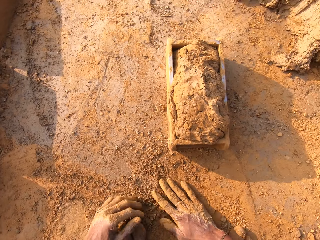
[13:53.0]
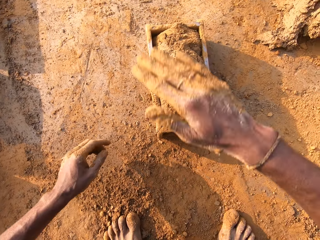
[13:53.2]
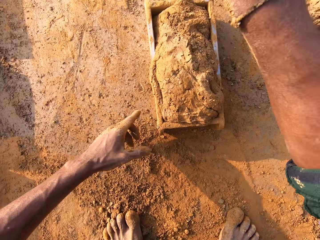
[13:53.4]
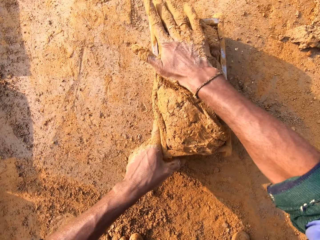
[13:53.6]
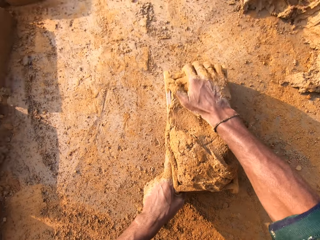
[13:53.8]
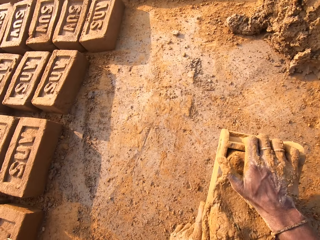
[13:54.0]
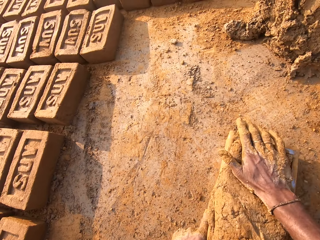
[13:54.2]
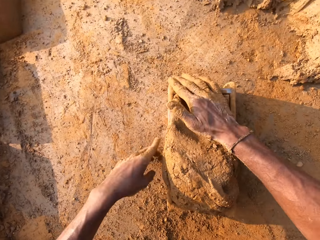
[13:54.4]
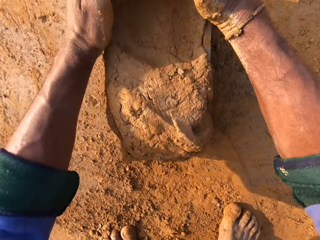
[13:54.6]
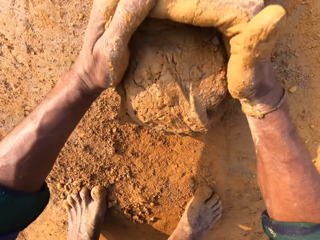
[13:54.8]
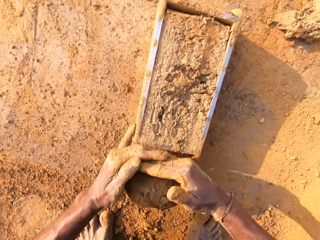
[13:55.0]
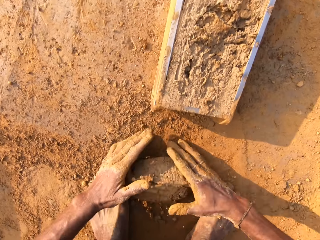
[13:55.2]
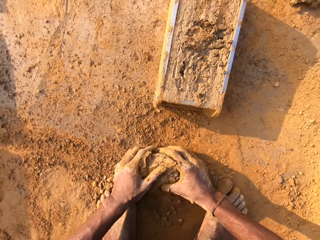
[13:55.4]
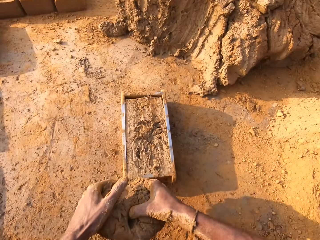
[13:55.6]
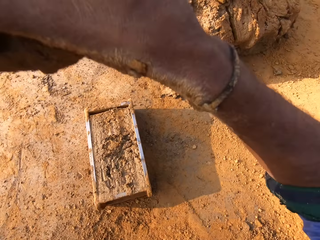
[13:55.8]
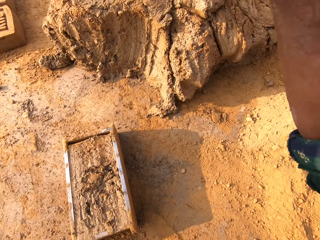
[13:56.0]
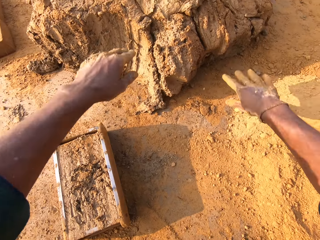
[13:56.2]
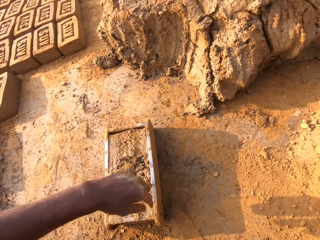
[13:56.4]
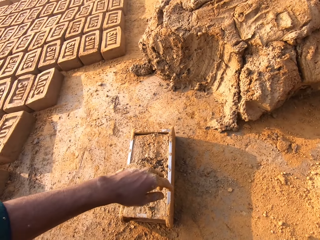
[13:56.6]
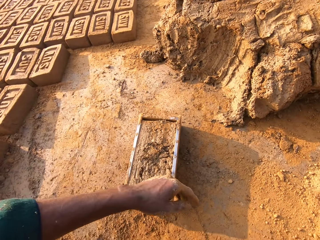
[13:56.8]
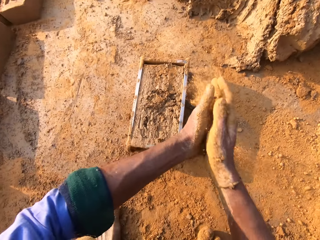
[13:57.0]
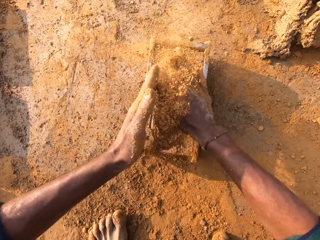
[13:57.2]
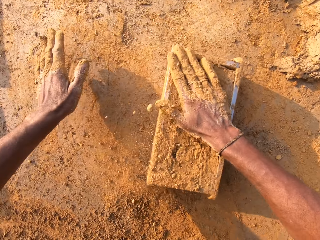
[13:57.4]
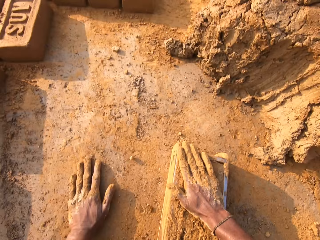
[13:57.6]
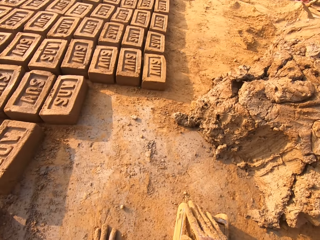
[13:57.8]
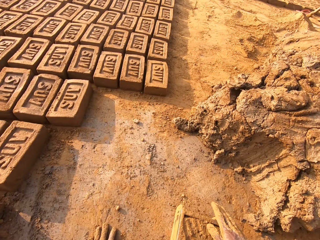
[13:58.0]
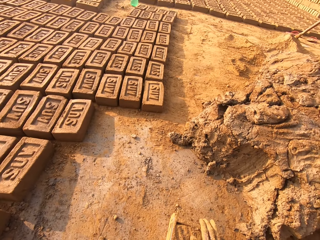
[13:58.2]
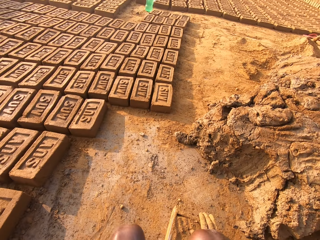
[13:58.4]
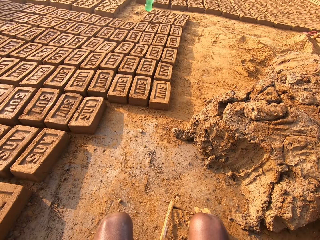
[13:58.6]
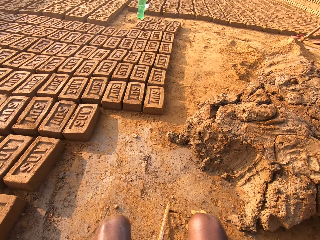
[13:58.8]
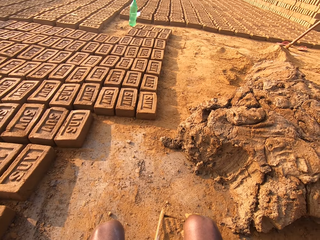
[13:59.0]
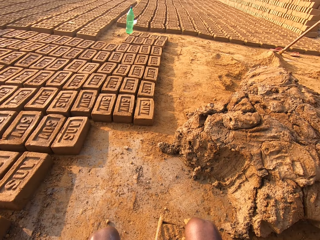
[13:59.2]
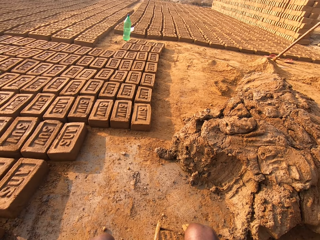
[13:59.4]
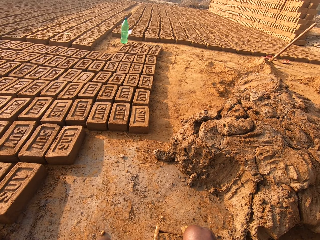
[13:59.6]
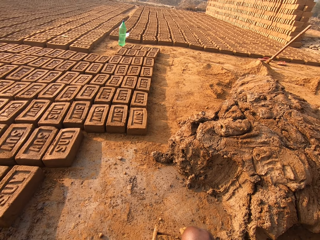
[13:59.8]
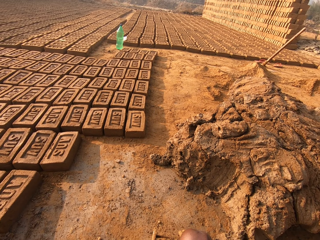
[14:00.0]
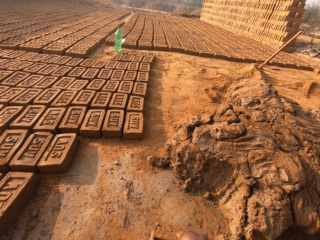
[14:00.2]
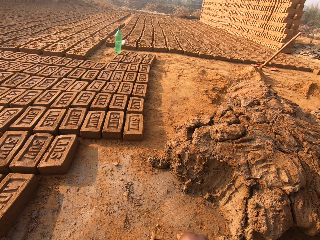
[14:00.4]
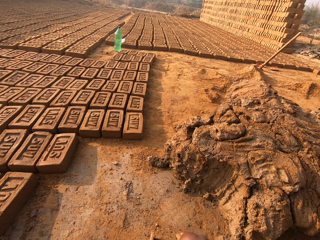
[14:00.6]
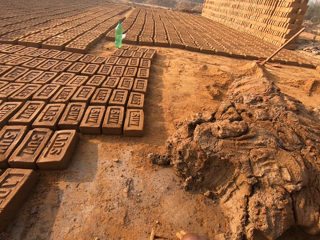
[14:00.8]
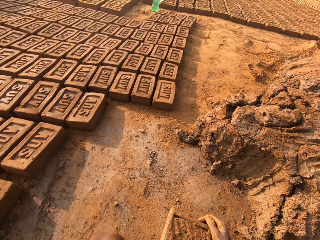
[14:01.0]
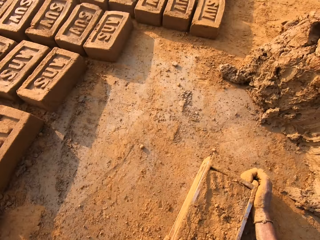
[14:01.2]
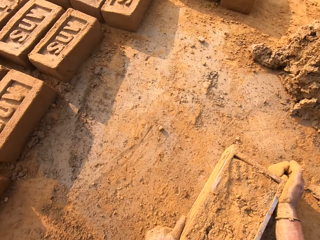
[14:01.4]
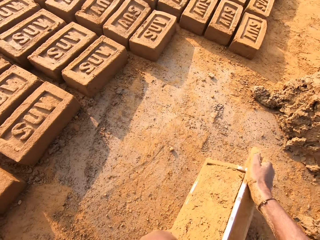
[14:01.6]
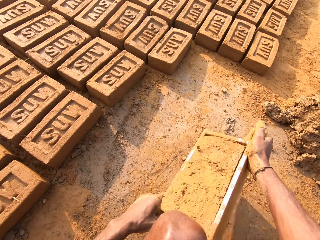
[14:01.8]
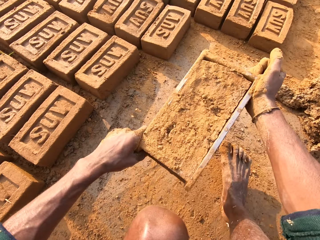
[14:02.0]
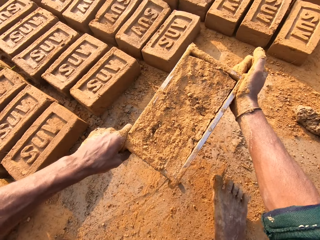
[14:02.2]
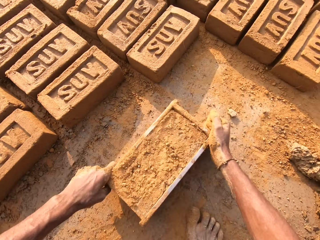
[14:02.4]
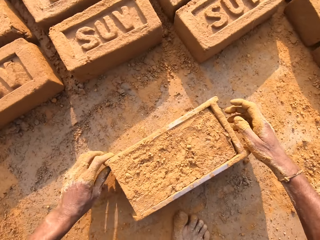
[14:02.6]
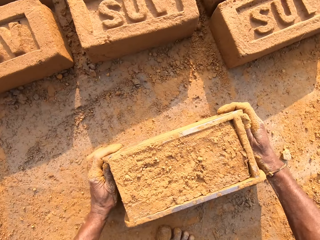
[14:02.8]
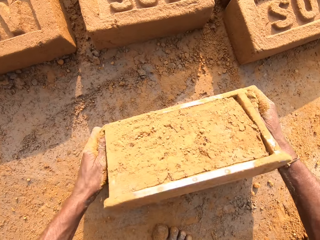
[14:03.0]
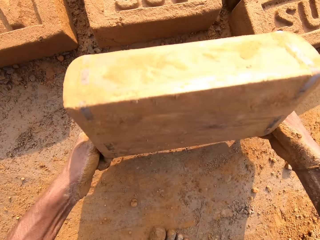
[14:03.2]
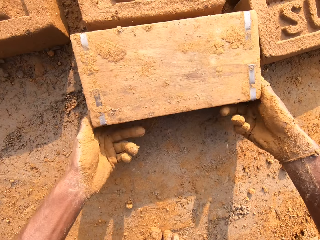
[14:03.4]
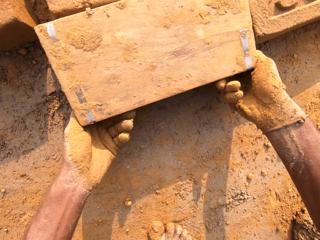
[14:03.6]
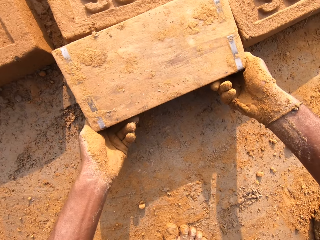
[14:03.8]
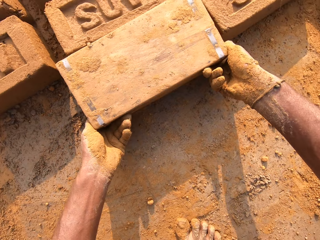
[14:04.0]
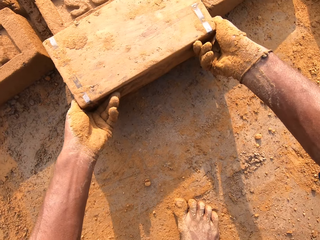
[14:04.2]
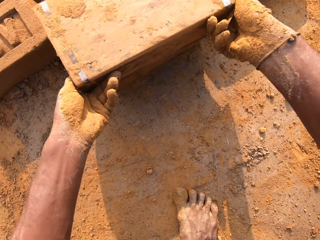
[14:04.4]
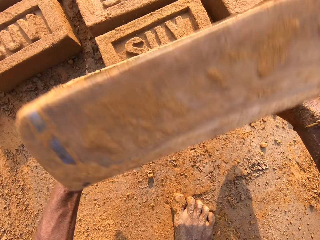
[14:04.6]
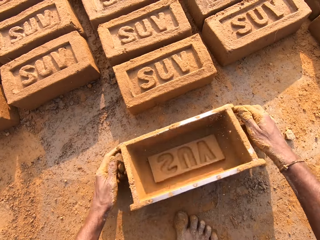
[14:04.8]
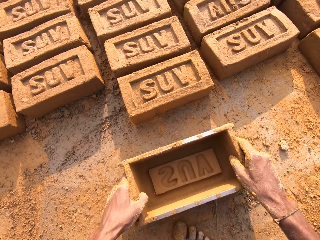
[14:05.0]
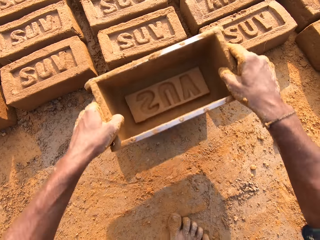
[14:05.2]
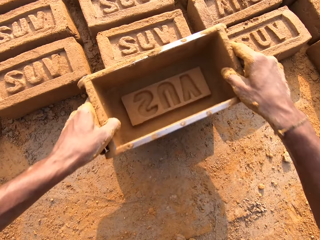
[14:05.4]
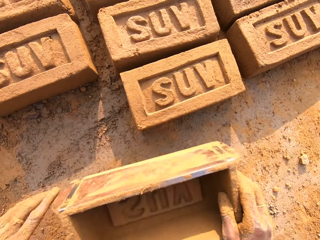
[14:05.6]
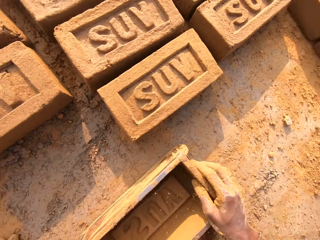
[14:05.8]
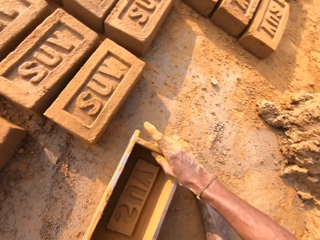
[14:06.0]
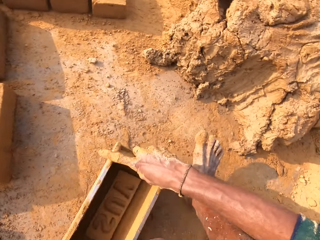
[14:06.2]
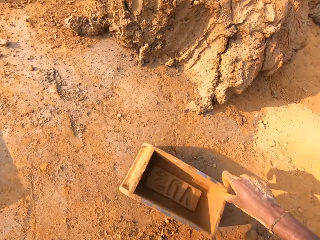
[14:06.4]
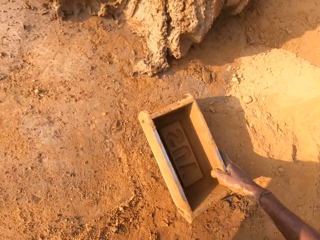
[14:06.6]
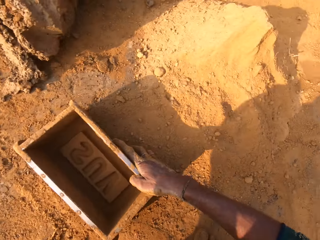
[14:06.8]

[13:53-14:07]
The camera wearer pats the clay in the molding box. They level the mud in the plate. They remove clay from the clay molding box. They throw the excess mud to the heap. They scoop soil and pour the soil on the mud. They rub a hand on the soil. They look at the bricks made. They pick up the plate. They flip the clay molding box on the ground. They stamp the mud with the plate.

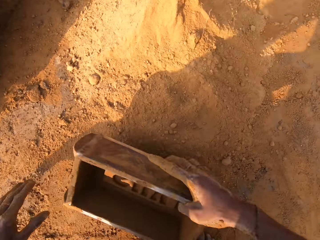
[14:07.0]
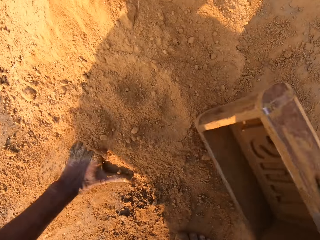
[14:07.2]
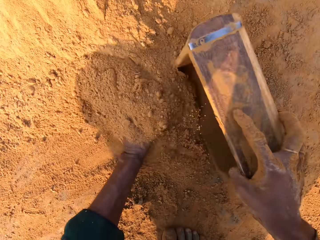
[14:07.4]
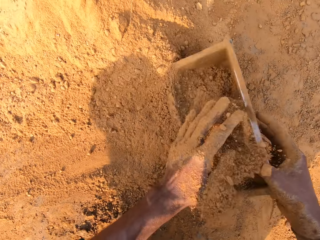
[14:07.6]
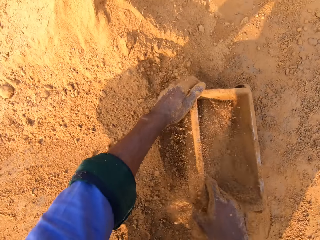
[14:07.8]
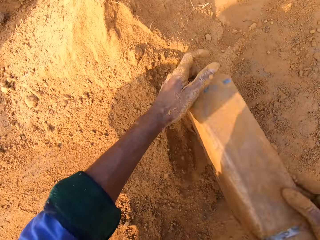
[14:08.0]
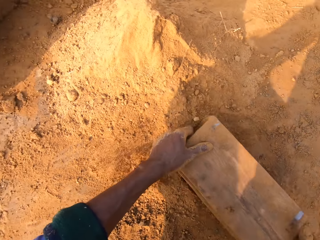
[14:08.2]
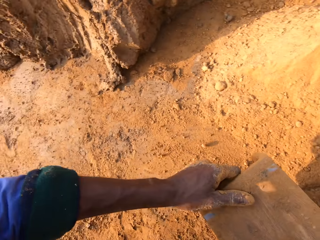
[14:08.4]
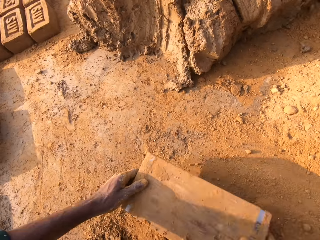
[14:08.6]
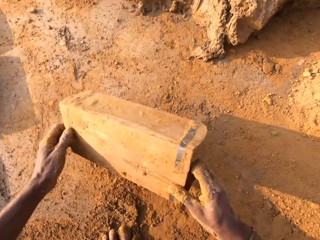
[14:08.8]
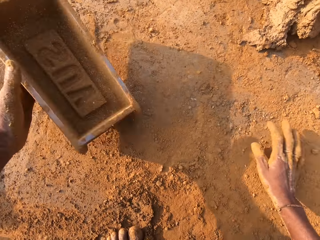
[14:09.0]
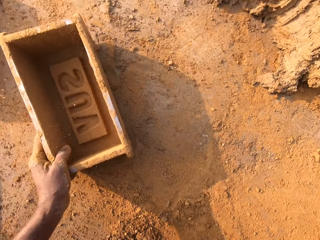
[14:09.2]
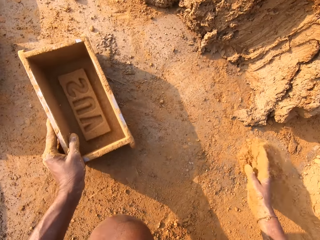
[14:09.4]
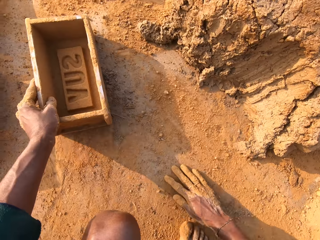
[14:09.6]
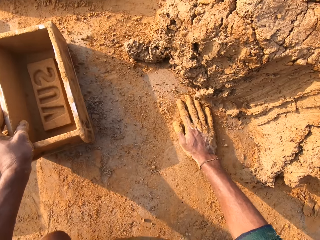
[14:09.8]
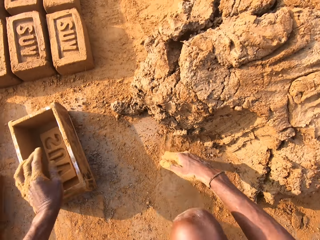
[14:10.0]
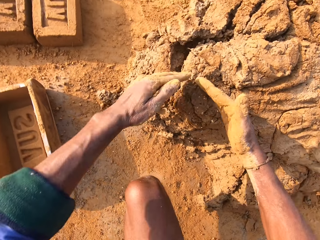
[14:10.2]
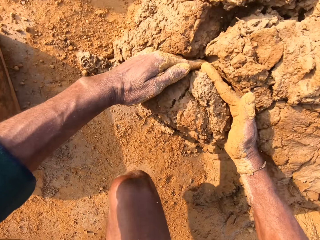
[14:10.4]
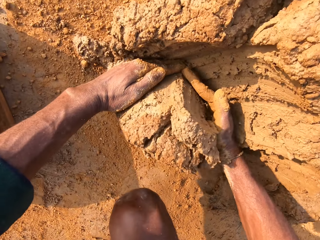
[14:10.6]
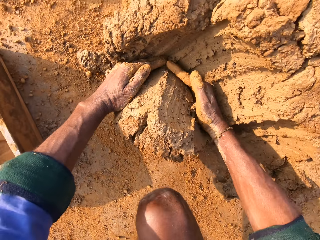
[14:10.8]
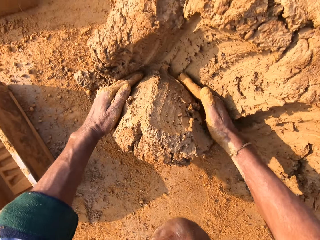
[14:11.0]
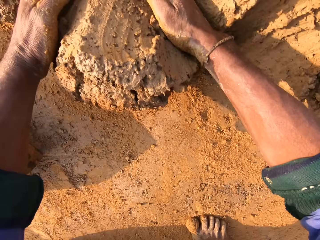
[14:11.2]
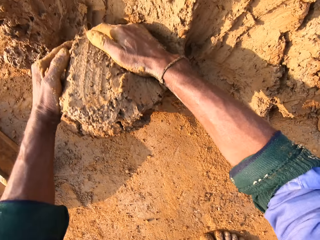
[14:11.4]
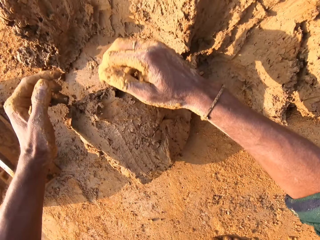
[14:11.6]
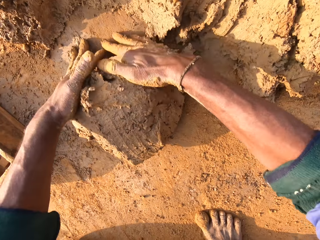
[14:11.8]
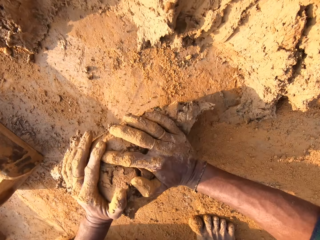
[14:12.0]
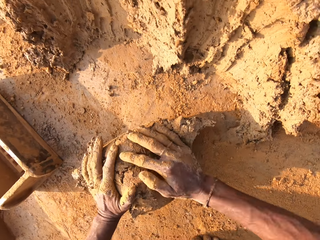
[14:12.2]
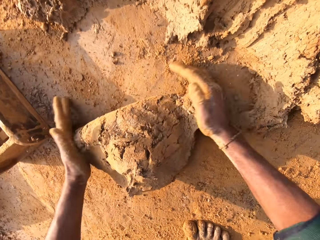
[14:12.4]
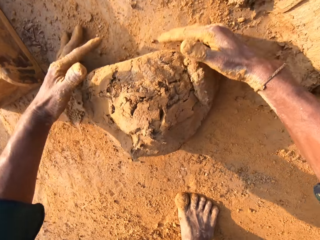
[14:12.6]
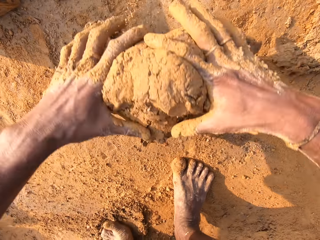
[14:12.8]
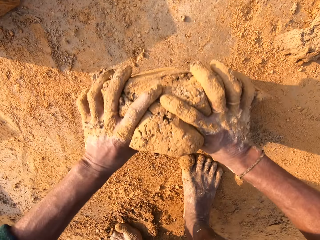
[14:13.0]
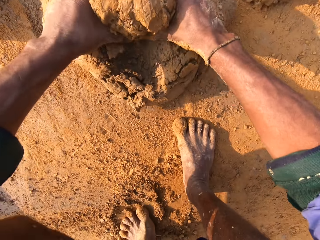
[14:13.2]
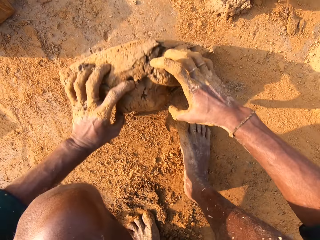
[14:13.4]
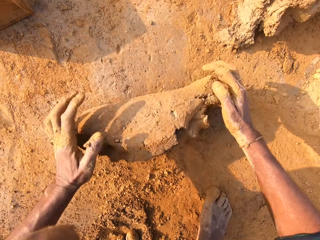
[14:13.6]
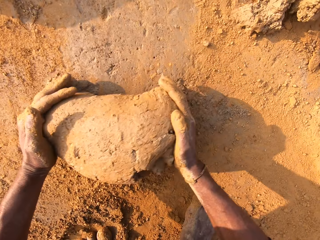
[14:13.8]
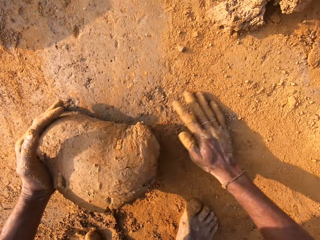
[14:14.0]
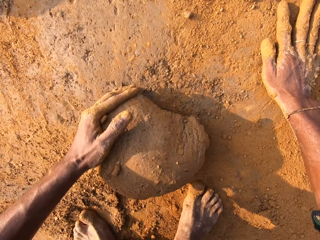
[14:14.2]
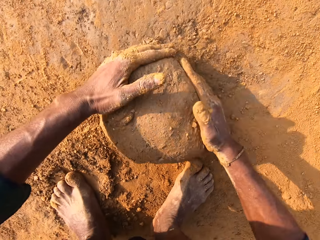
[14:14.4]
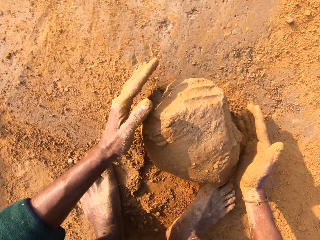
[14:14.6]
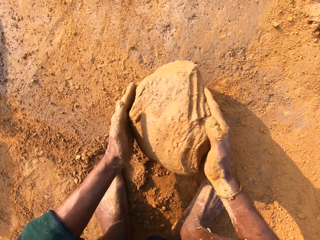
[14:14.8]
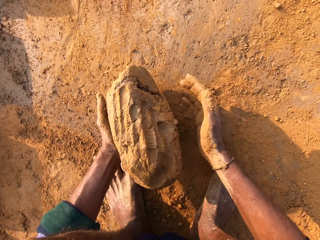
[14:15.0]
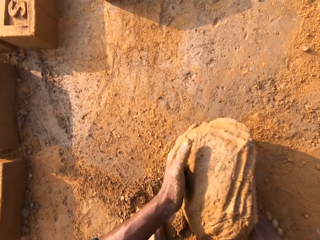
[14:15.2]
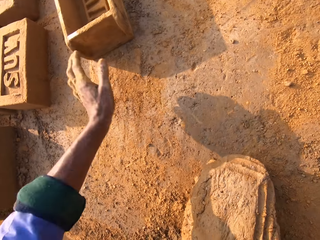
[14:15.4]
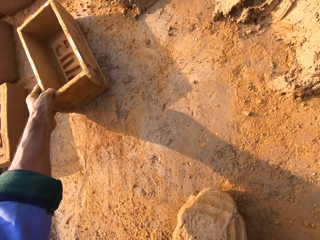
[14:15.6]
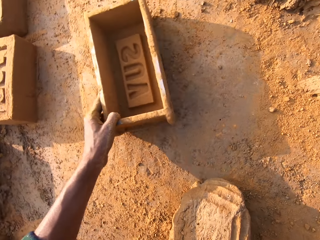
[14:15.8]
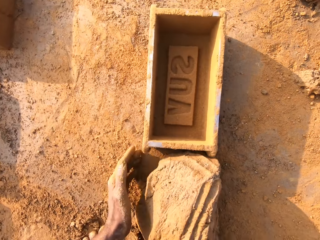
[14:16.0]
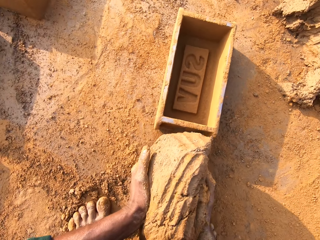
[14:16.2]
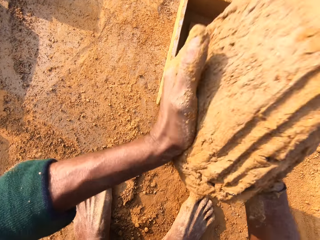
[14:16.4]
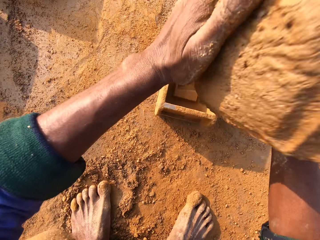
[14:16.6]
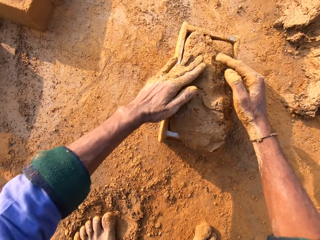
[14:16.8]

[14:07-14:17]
The camera wearer puts soil in the plate. They scoop soil in the clay molding box. They pour the soil on the ground. They scoop mud from the heap with hands. They knead the mud on the ground with hands. They pick up the plate. They move closer the clay molding box. They put the mud in the plate.
